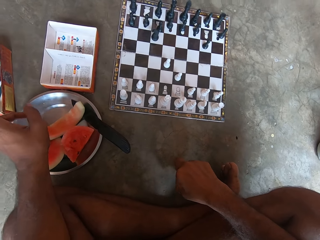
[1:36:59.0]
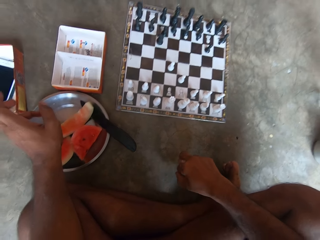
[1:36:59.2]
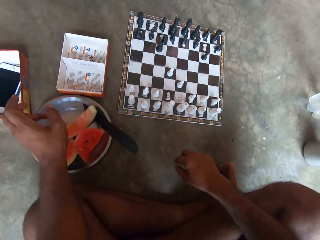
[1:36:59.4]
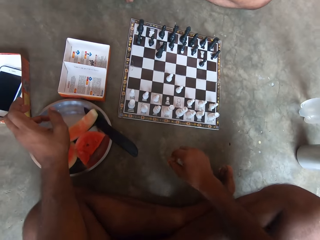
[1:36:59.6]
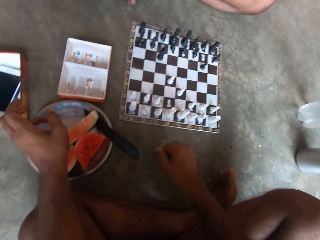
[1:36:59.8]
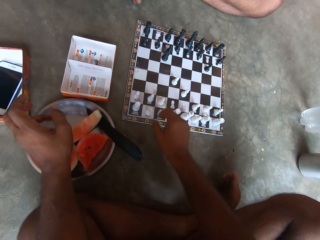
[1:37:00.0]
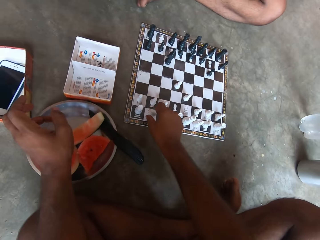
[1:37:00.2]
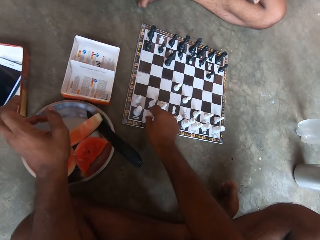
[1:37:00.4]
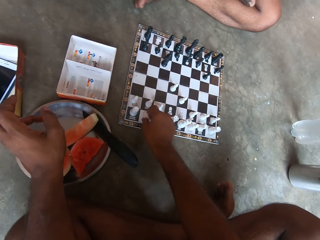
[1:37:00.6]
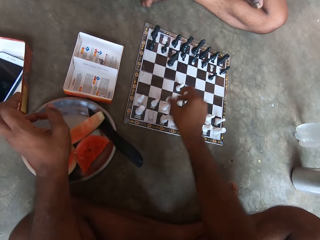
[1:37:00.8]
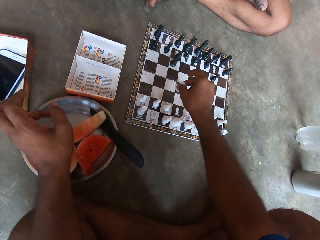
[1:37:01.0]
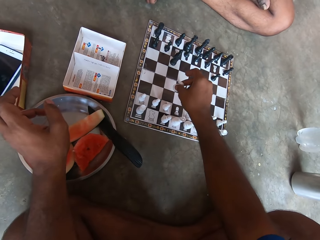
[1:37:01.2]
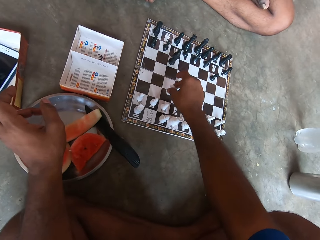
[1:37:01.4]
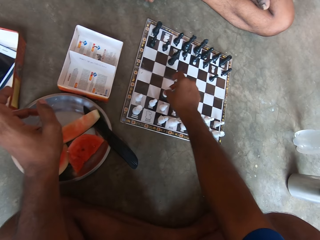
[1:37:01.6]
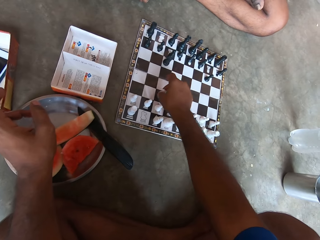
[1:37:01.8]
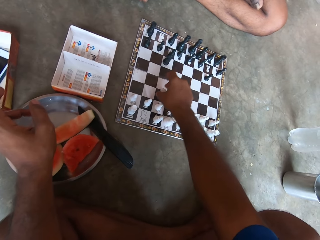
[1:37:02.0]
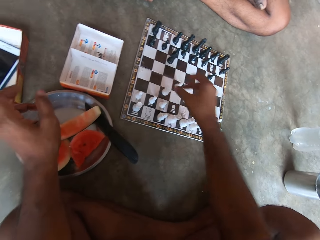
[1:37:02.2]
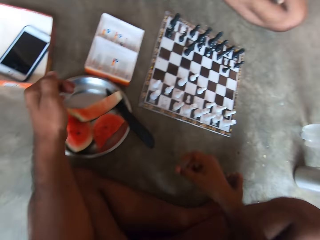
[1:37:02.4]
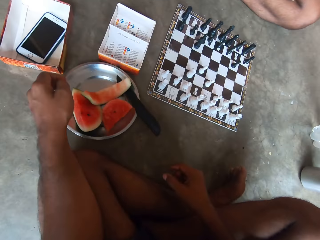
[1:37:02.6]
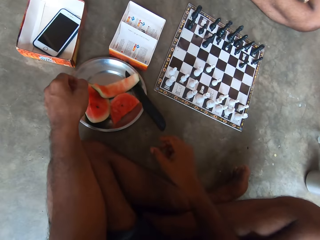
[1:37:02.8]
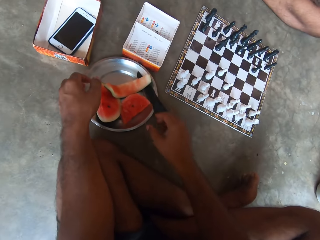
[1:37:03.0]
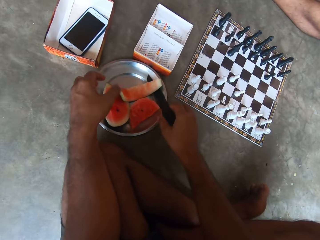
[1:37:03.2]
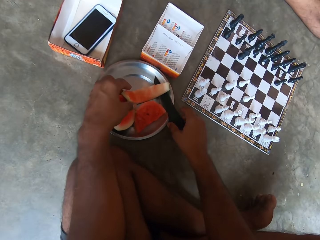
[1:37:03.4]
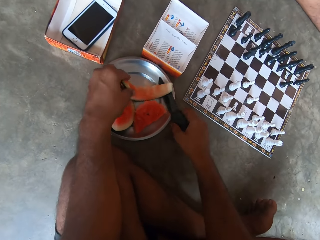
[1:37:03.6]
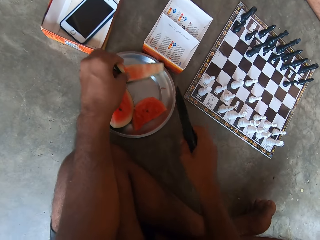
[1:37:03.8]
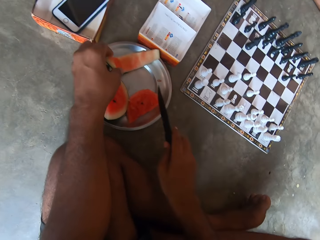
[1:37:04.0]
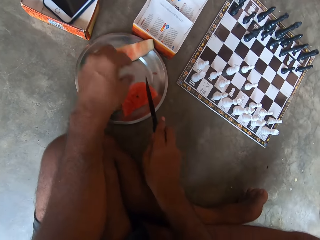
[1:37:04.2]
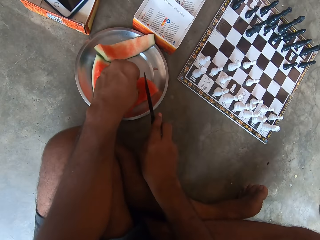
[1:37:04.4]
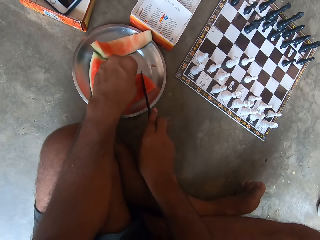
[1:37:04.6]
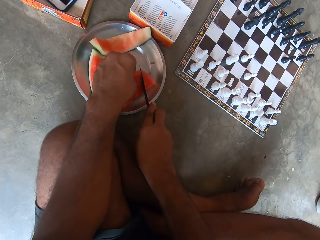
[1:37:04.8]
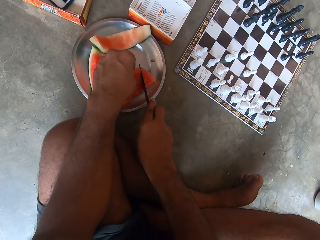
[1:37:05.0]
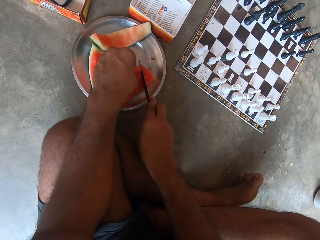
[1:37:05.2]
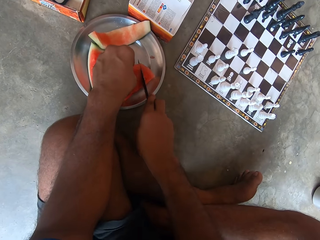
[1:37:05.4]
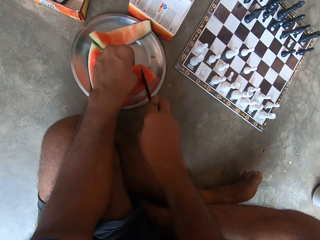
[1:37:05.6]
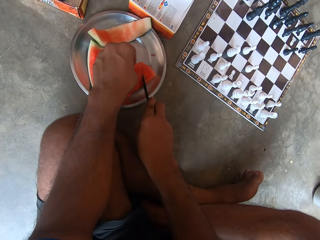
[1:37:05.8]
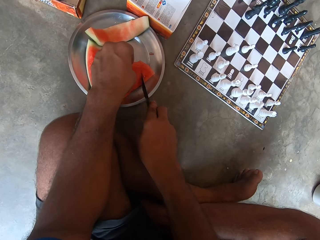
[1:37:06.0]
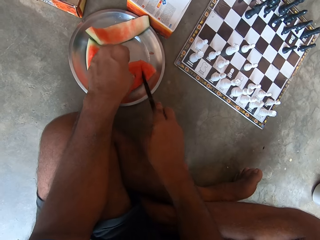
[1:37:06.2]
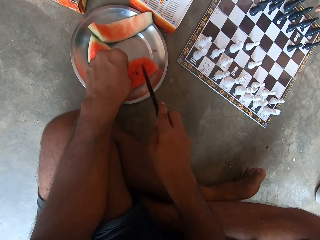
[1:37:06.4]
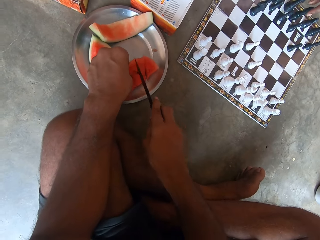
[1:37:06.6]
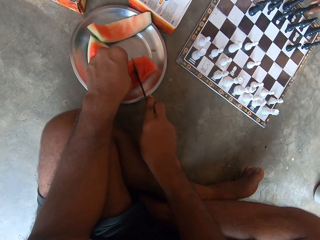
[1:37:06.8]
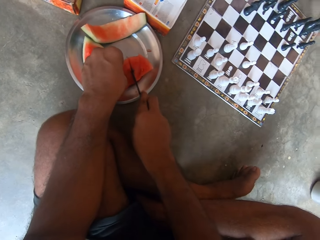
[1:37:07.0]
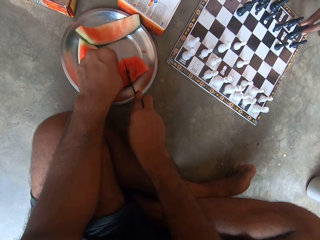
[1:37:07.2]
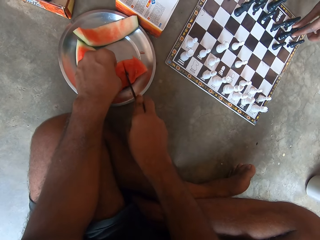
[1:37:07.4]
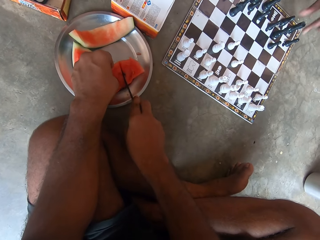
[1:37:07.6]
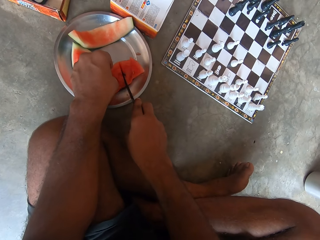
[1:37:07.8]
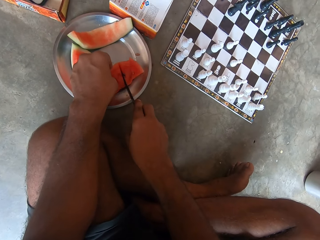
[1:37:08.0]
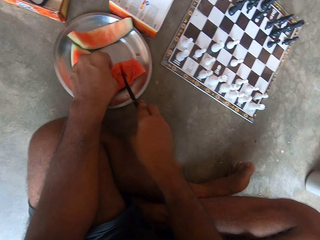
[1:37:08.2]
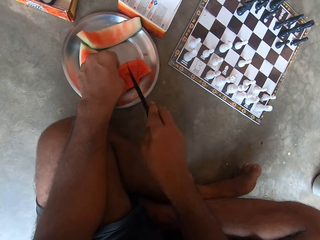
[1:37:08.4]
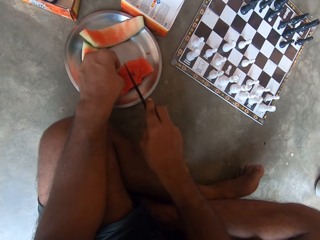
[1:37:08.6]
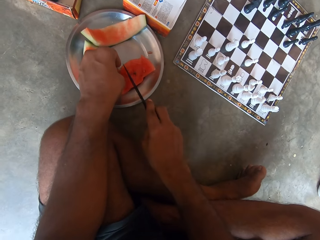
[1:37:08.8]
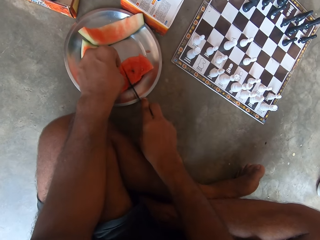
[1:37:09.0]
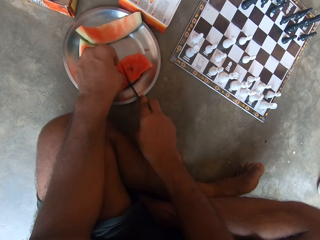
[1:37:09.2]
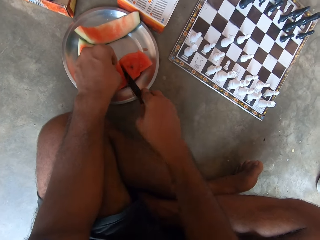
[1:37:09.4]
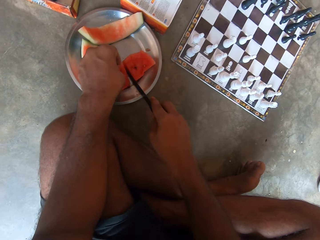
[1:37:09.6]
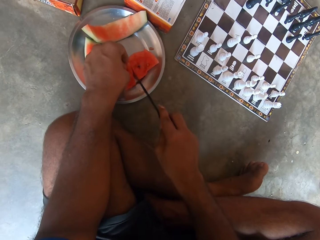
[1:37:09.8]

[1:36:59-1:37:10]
A man moves the chess. The camera wearer moves a chess piece forward. The man moves the watermelon, picks up the knife, cuts the watermelon and touches the watermelon. The camera wearer slices the watermelon into smaller pieces. Another man moves the chess.

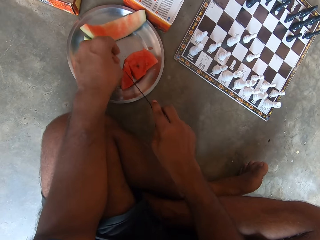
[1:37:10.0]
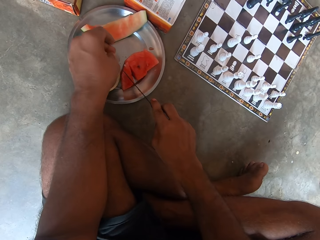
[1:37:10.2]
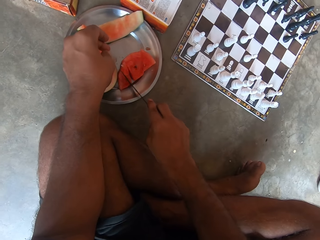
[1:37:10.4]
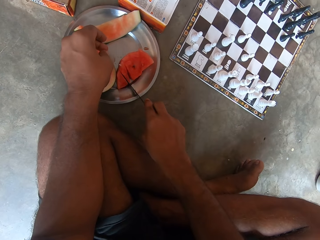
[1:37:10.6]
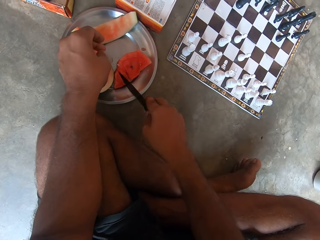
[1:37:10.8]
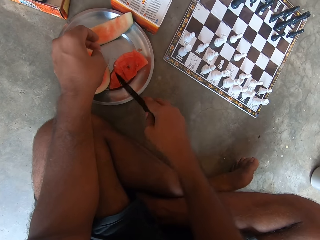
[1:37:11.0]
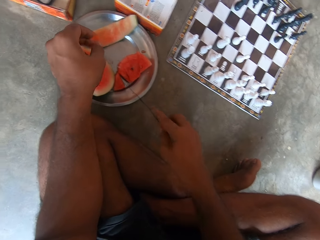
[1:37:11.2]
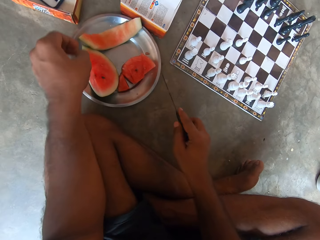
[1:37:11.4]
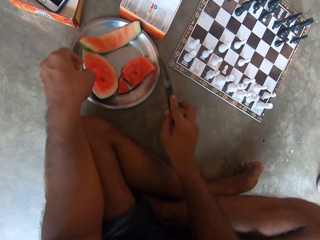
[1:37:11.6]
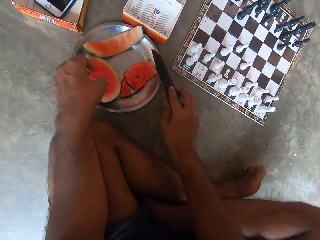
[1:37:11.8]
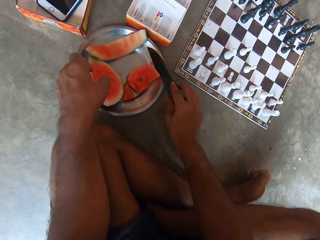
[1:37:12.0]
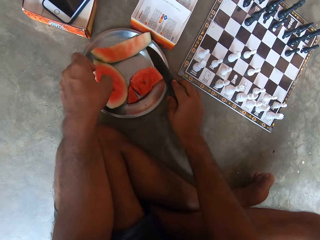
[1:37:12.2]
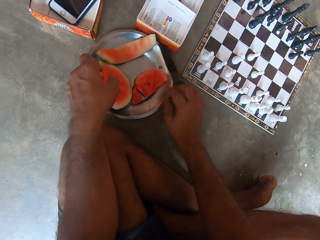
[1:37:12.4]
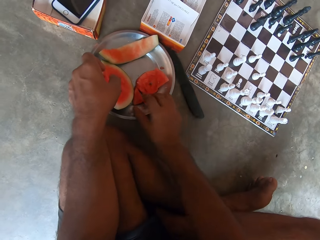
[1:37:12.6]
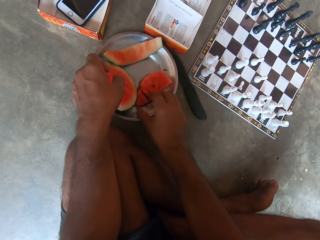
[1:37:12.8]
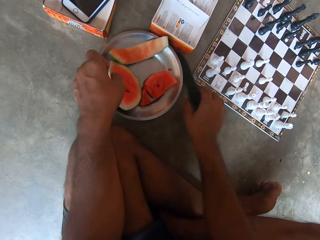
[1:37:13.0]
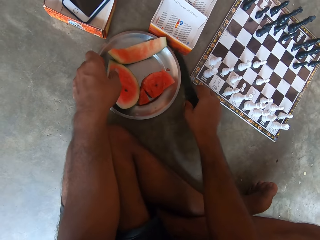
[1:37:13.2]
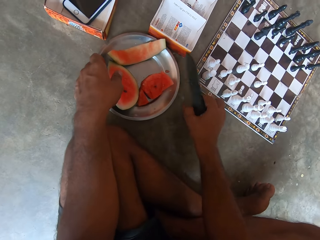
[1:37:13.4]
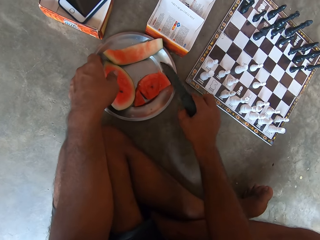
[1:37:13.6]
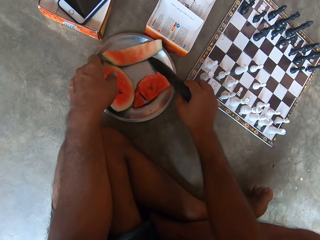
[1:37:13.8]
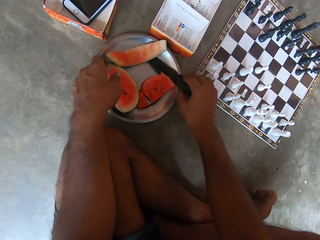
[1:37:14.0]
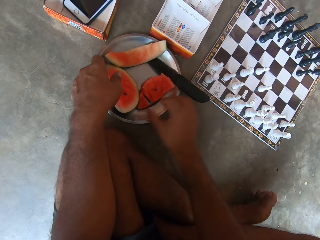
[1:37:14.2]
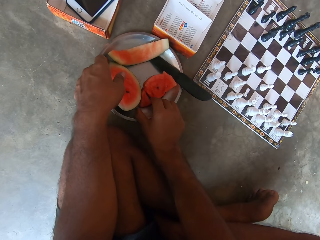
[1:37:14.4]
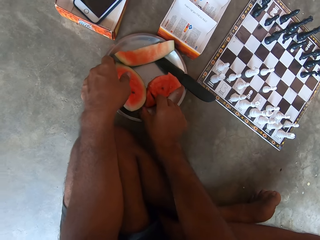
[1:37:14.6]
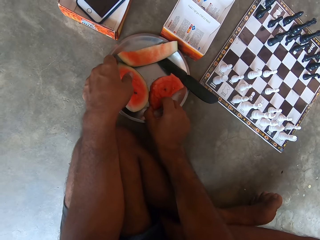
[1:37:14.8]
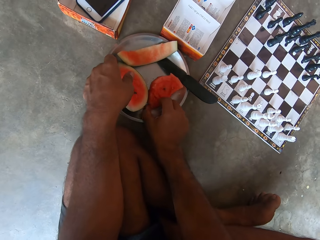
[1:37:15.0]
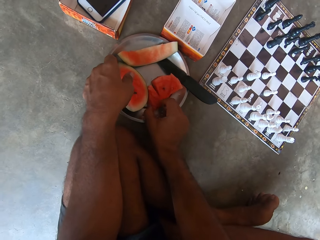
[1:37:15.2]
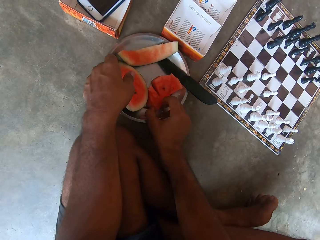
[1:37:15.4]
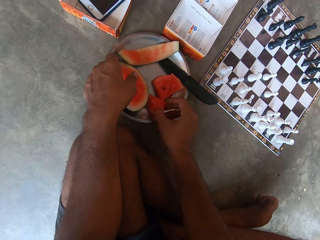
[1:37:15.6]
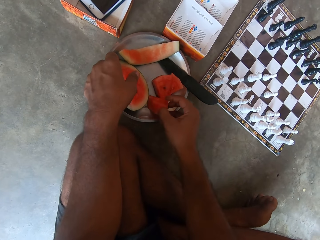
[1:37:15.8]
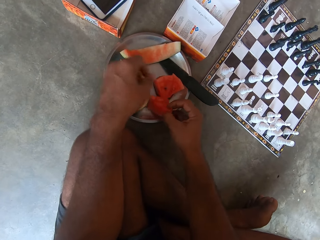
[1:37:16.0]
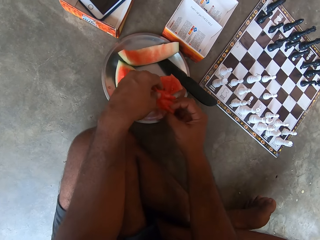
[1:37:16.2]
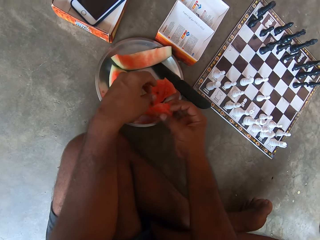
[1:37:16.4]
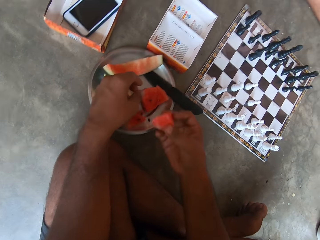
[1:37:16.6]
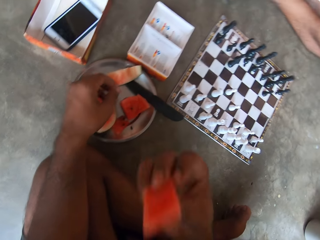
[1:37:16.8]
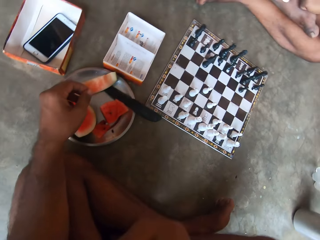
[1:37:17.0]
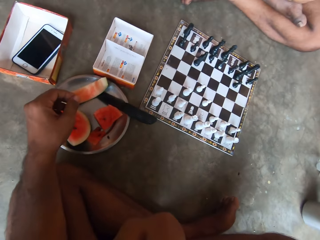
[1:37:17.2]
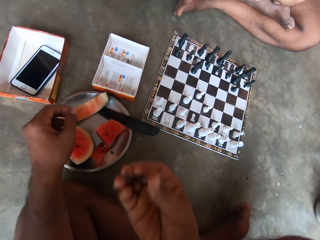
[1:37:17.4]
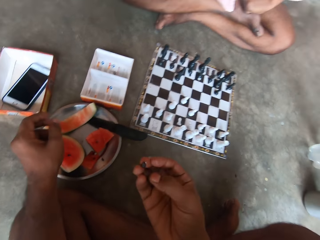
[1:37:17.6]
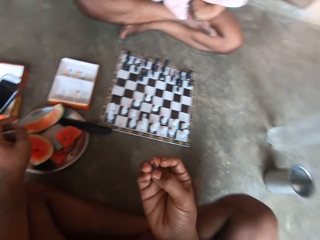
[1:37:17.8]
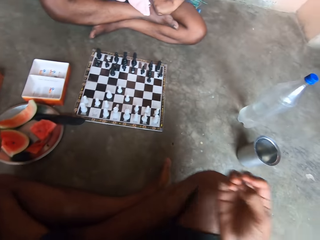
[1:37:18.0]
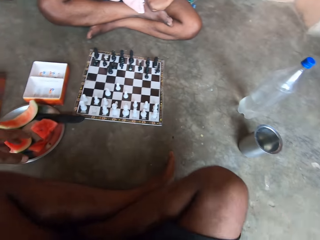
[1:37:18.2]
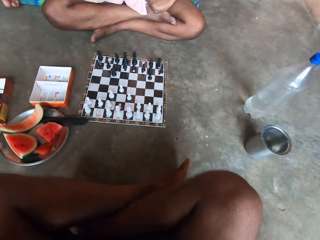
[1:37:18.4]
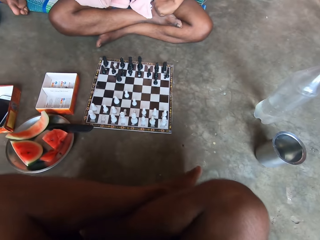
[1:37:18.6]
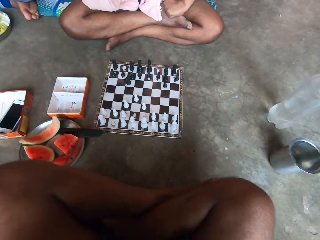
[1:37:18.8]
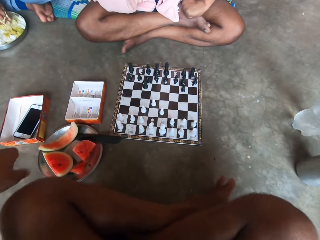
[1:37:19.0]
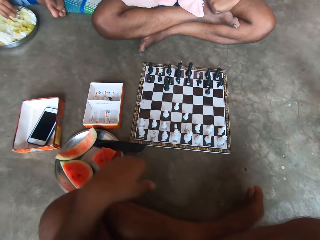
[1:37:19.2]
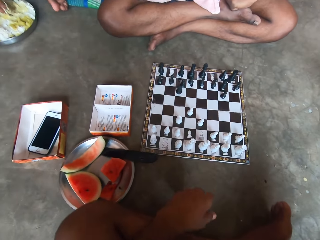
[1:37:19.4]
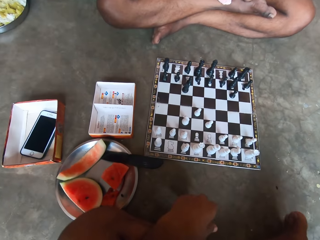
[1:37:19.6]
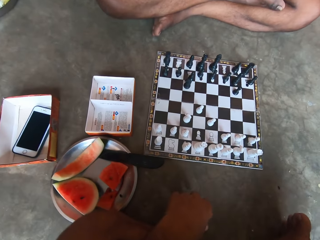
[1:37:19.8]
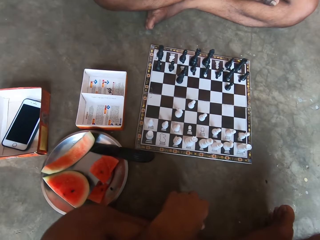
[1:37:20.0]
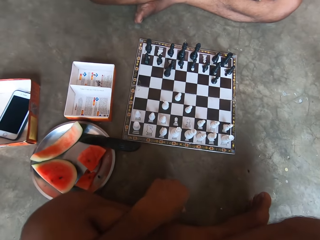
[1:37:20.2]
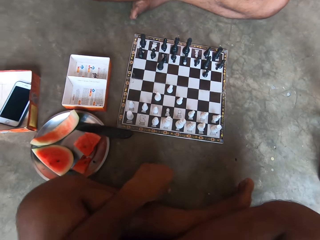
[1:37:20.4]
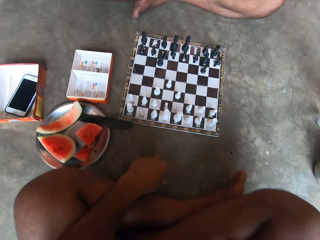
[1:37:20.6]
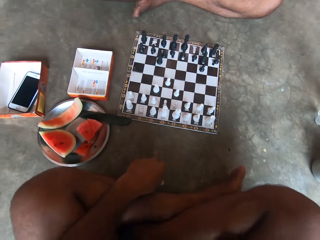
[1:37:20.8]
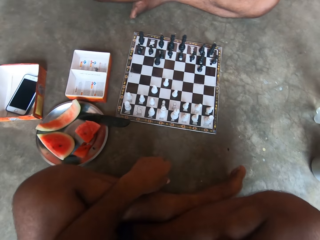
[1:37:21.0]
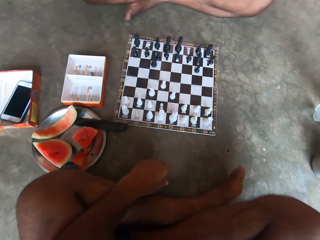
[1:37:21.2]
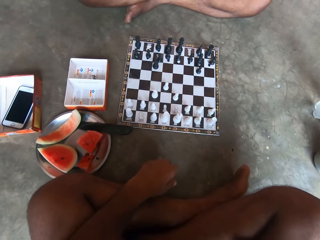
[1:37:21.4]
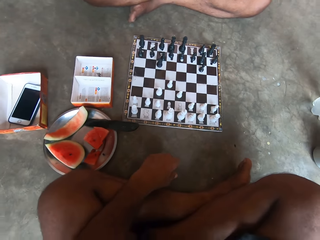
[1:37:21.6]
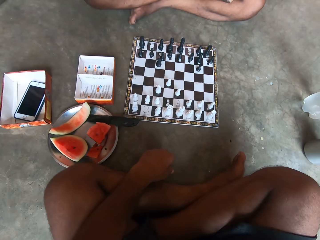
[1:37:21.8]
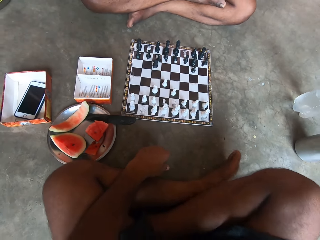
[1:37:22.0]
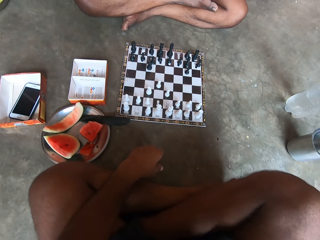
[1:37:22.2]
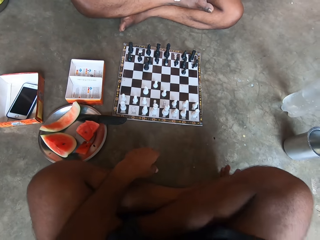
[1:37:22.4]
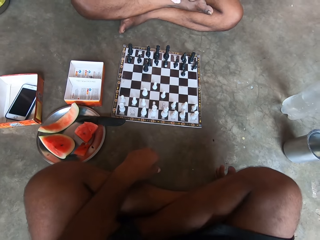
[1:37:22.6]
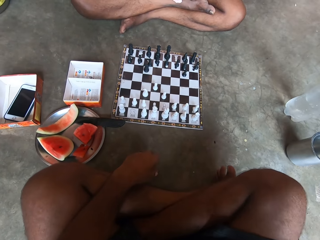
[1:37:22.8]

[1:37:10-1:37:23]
A man puts the knife down, picks up the knife, puts the knife on the plate, picks up the watermelon, cuts the watermelon and puts the watermelon in the mouth. The camera wearer eats the watermelon. The man throws the seed, moves the hand and moves the legs.
